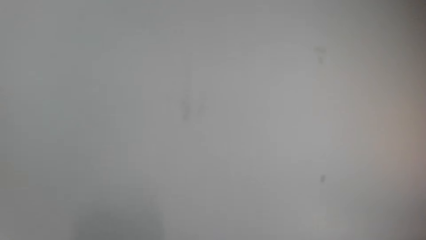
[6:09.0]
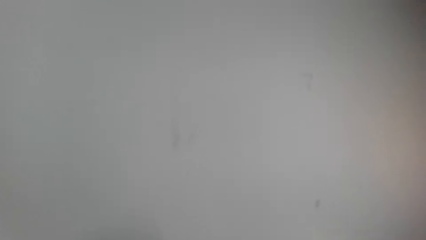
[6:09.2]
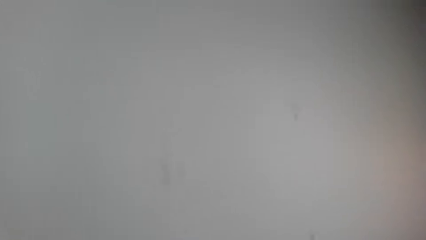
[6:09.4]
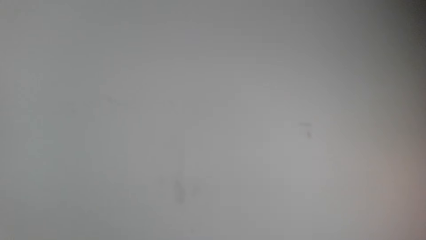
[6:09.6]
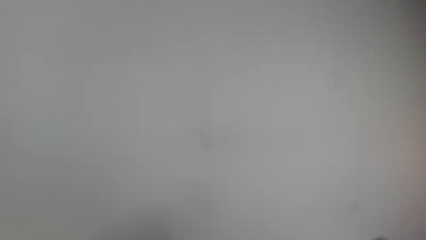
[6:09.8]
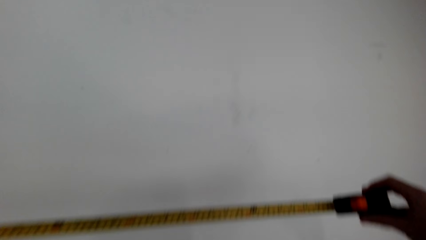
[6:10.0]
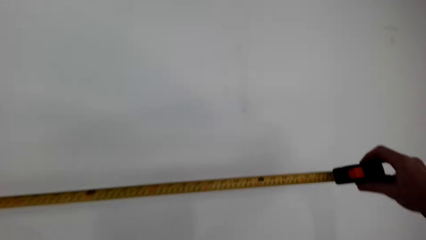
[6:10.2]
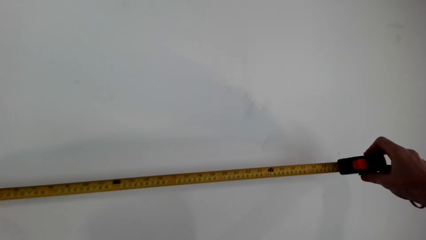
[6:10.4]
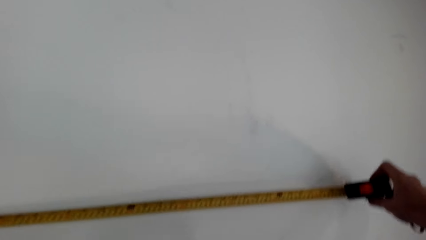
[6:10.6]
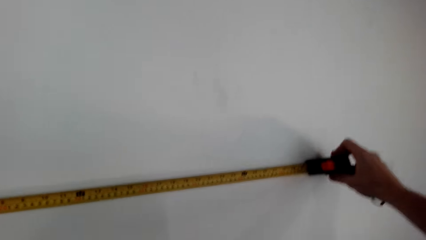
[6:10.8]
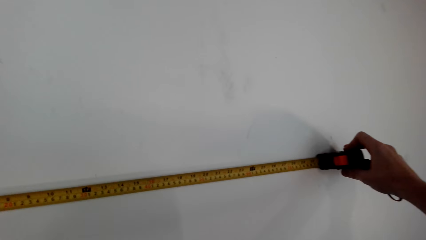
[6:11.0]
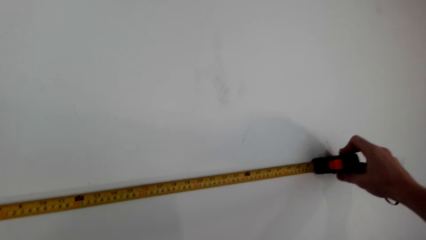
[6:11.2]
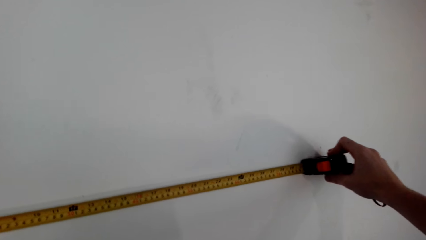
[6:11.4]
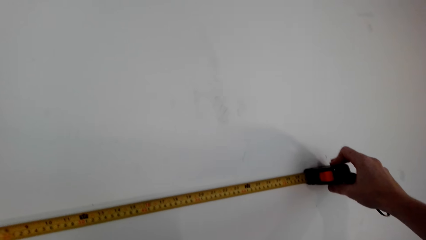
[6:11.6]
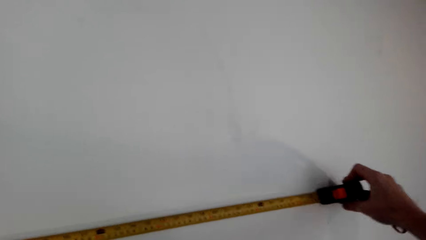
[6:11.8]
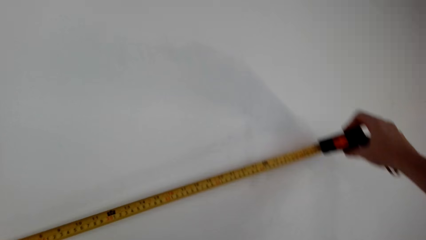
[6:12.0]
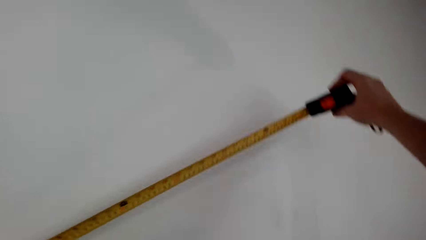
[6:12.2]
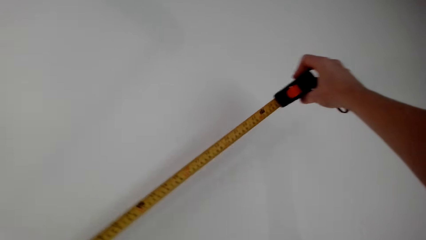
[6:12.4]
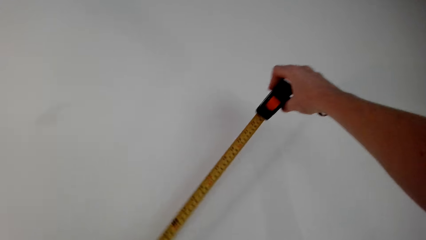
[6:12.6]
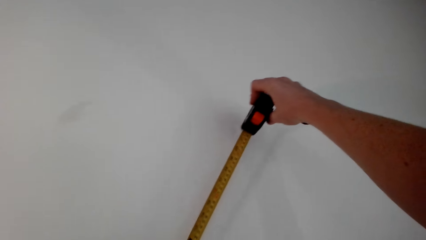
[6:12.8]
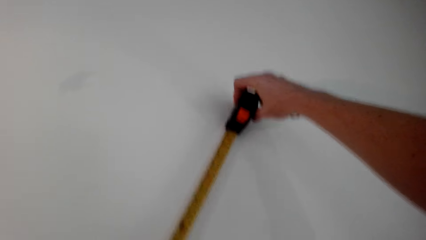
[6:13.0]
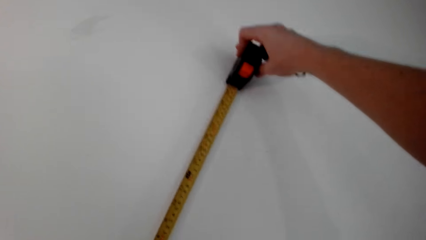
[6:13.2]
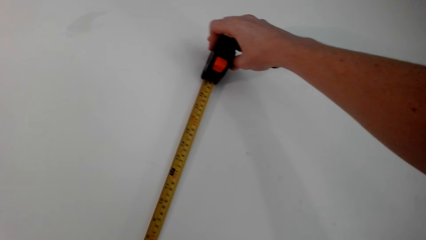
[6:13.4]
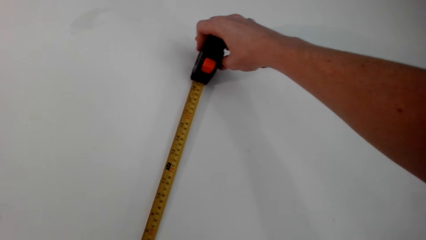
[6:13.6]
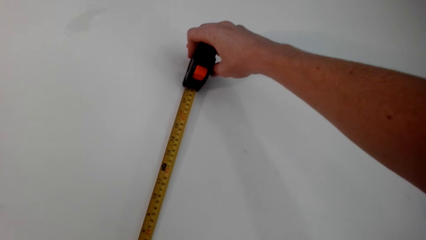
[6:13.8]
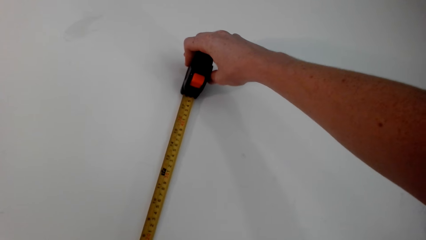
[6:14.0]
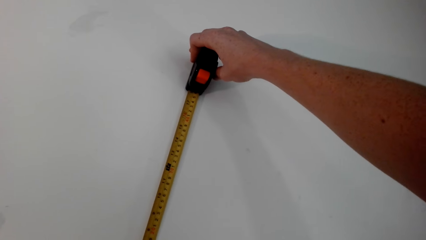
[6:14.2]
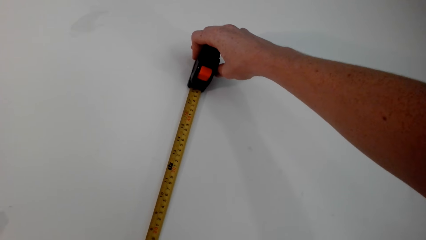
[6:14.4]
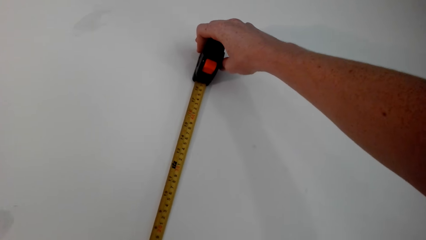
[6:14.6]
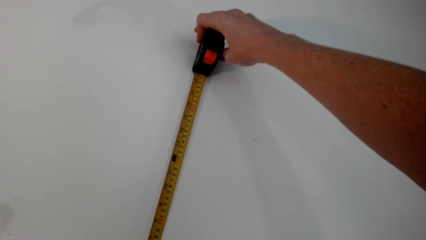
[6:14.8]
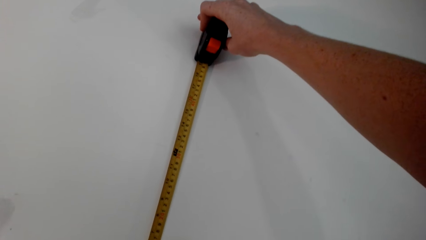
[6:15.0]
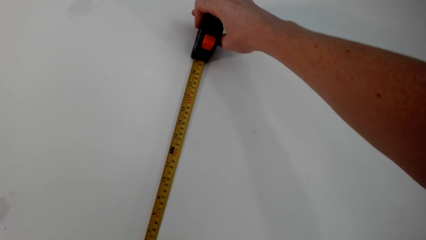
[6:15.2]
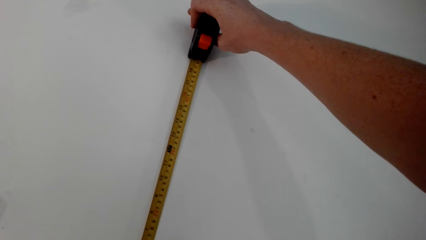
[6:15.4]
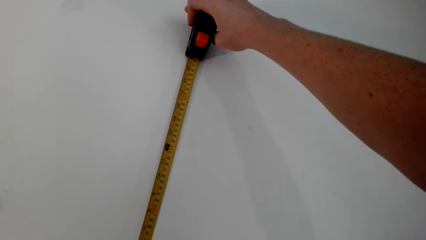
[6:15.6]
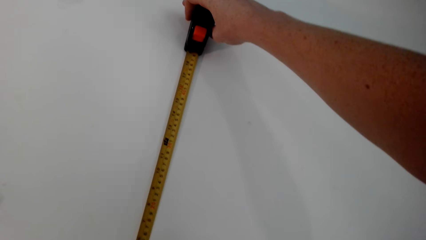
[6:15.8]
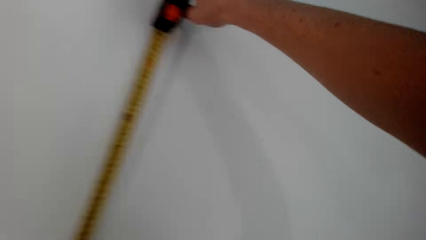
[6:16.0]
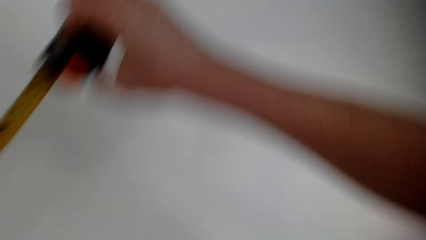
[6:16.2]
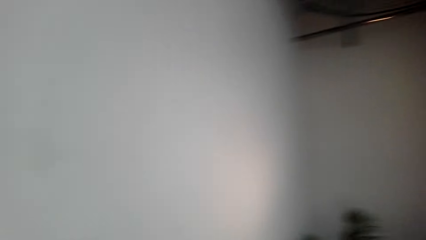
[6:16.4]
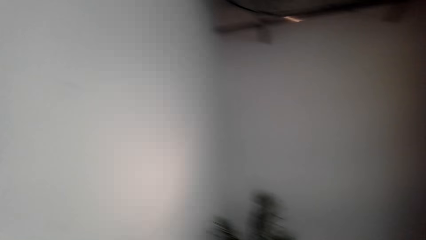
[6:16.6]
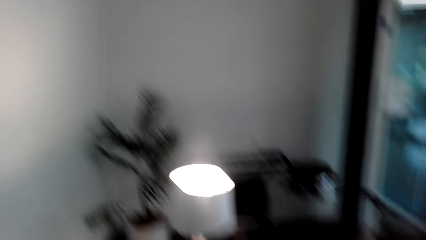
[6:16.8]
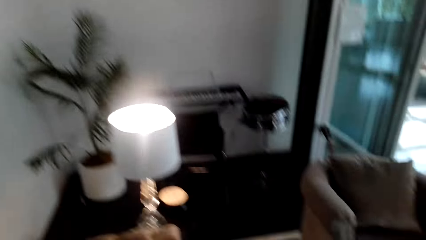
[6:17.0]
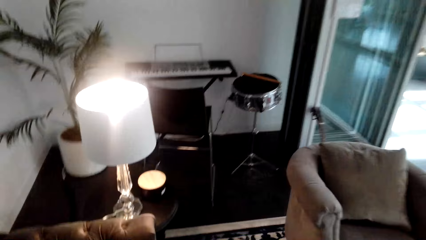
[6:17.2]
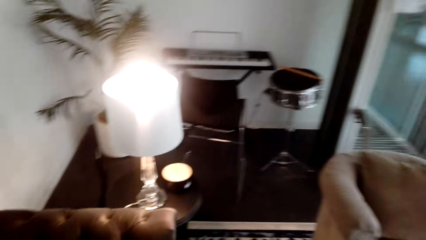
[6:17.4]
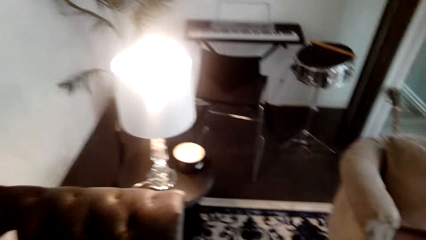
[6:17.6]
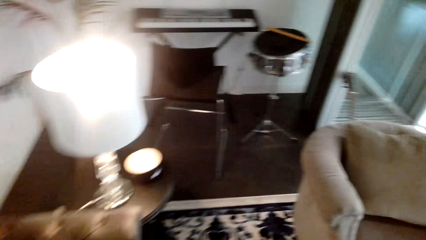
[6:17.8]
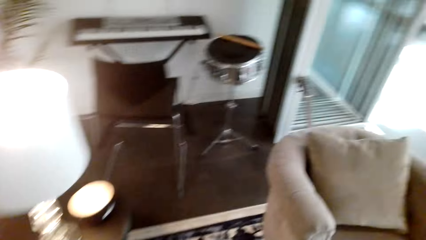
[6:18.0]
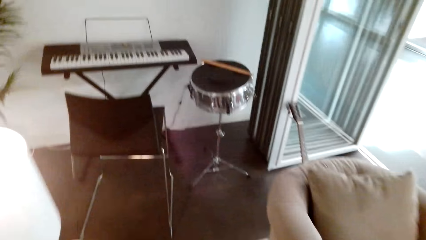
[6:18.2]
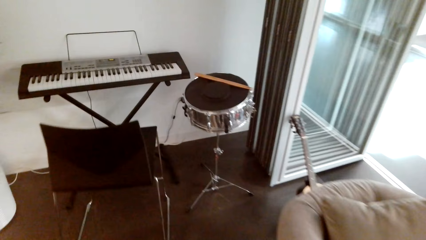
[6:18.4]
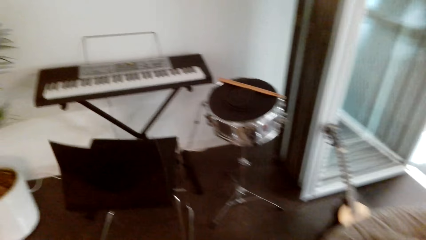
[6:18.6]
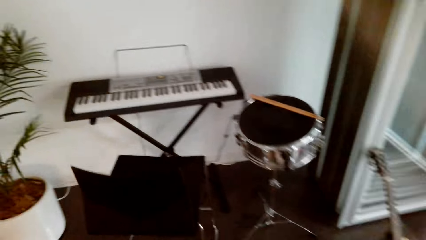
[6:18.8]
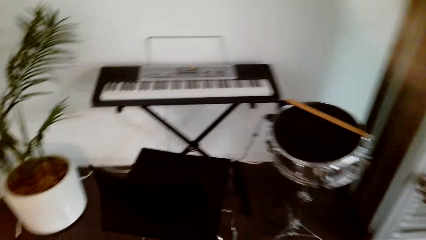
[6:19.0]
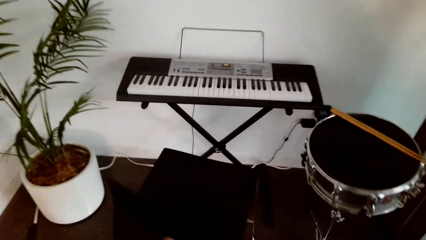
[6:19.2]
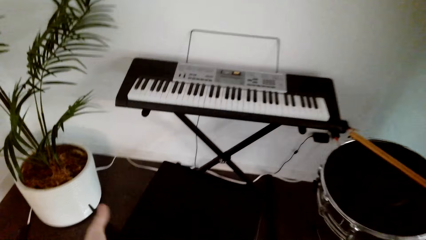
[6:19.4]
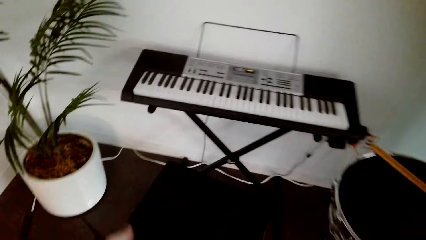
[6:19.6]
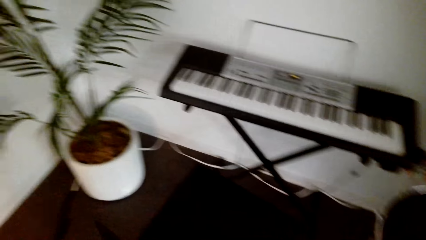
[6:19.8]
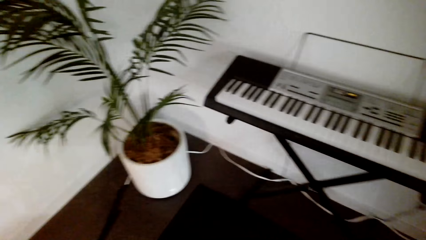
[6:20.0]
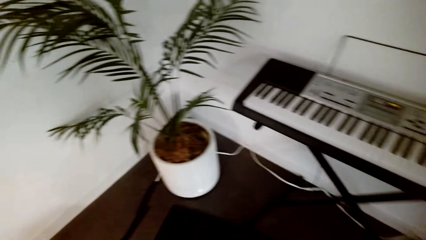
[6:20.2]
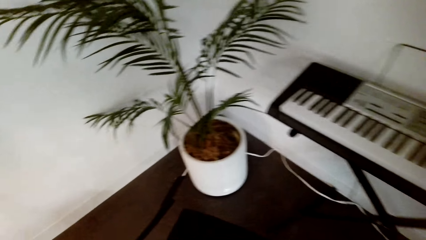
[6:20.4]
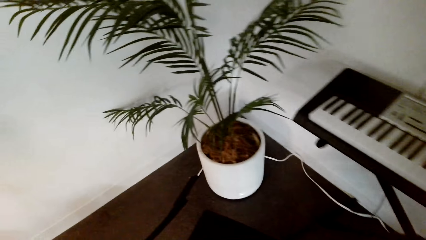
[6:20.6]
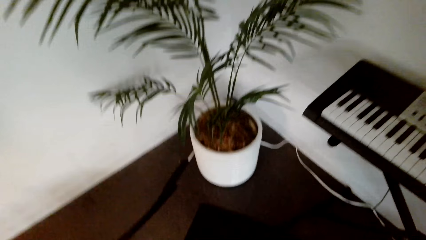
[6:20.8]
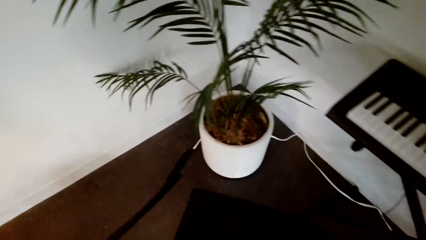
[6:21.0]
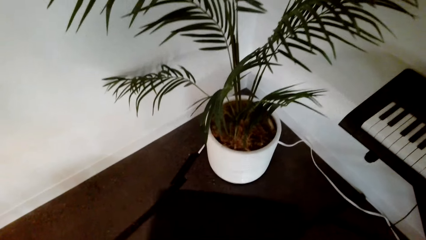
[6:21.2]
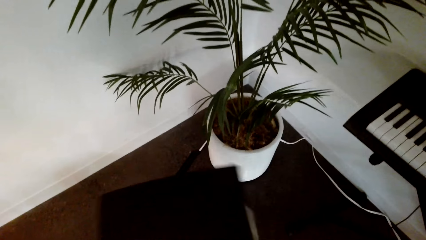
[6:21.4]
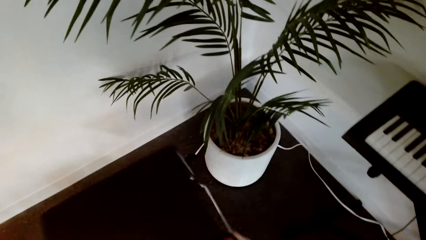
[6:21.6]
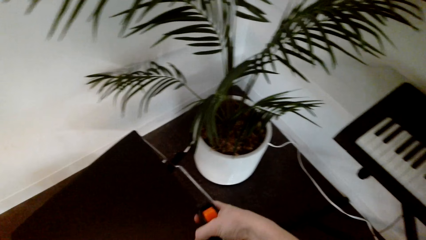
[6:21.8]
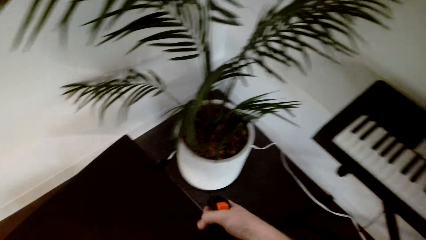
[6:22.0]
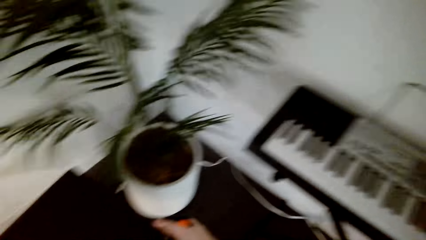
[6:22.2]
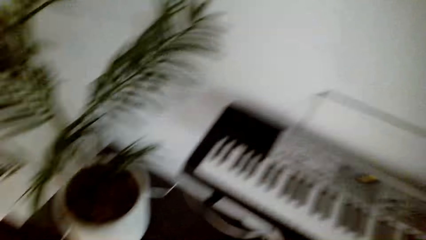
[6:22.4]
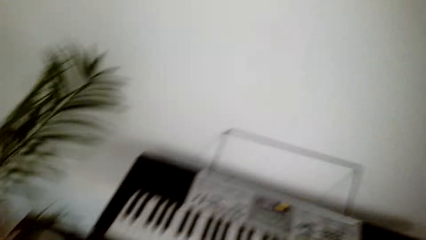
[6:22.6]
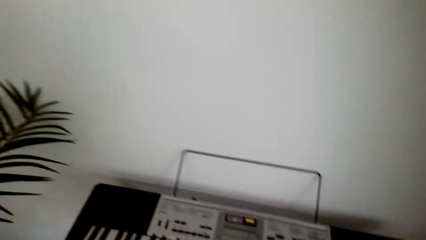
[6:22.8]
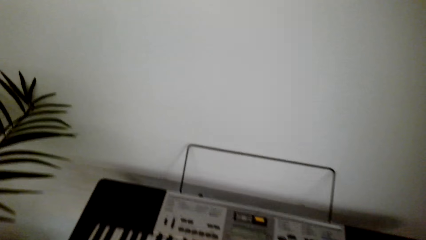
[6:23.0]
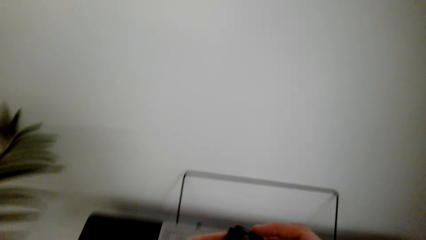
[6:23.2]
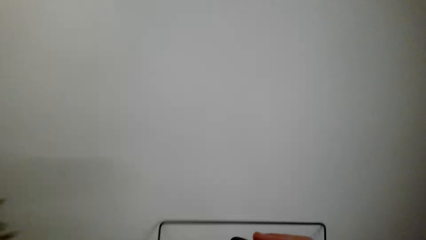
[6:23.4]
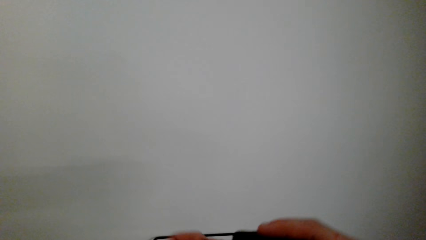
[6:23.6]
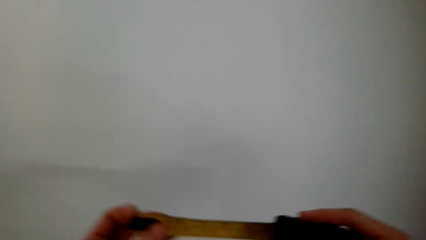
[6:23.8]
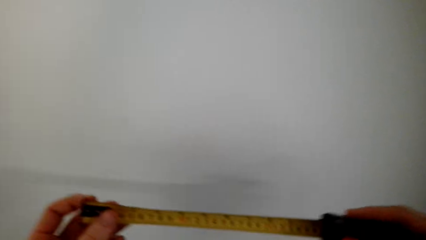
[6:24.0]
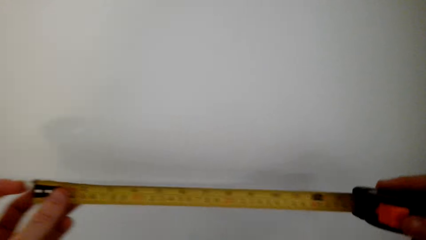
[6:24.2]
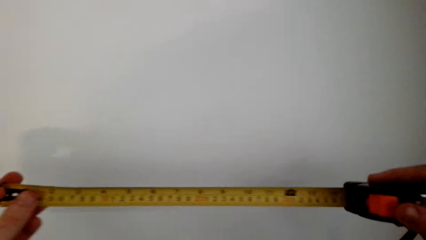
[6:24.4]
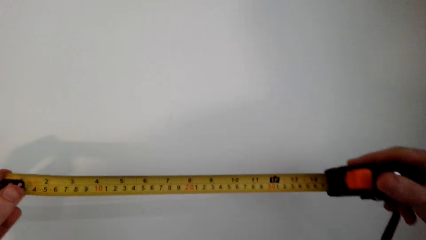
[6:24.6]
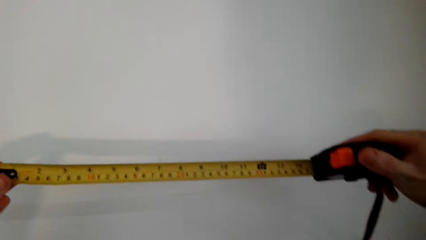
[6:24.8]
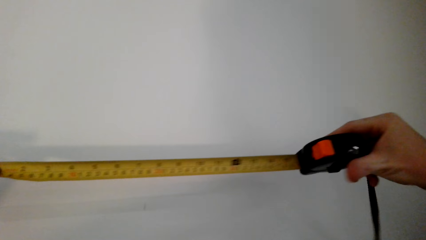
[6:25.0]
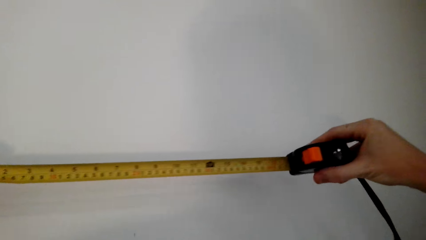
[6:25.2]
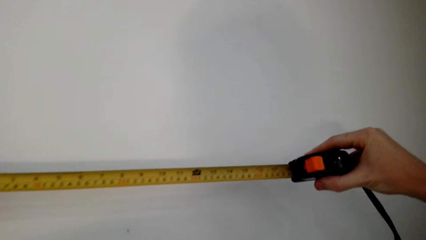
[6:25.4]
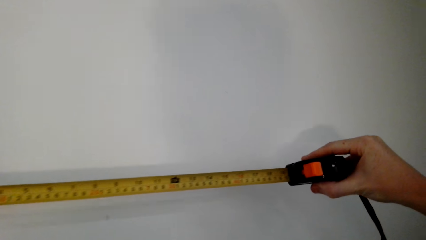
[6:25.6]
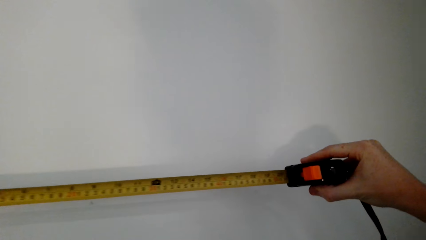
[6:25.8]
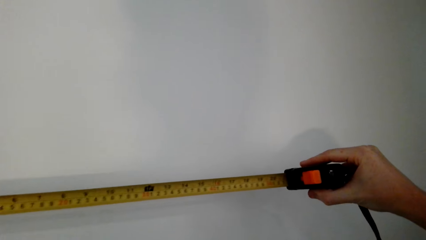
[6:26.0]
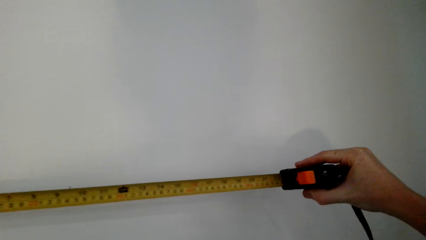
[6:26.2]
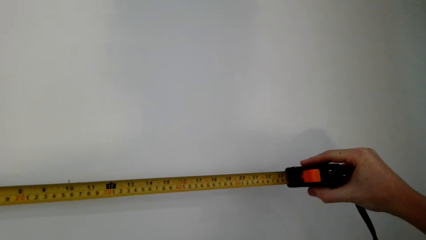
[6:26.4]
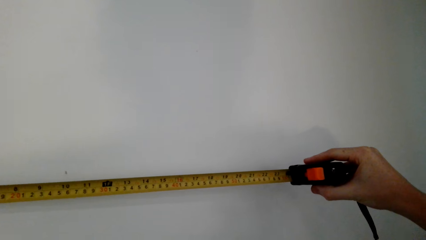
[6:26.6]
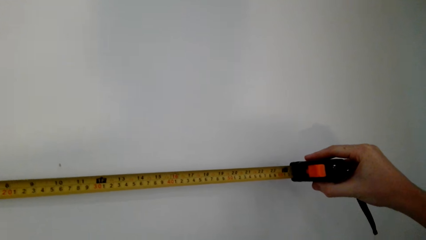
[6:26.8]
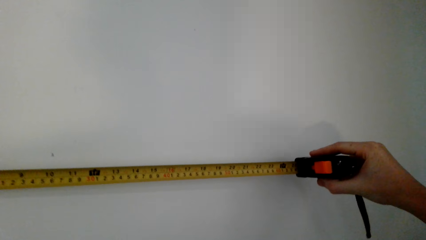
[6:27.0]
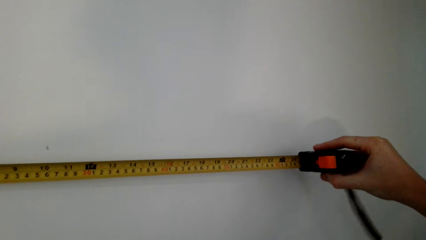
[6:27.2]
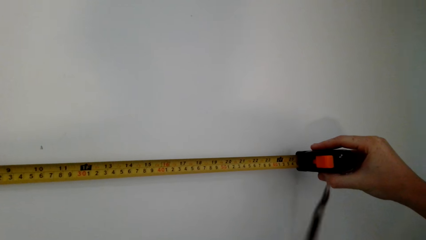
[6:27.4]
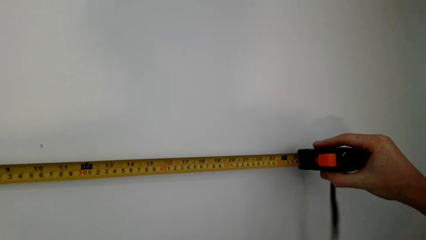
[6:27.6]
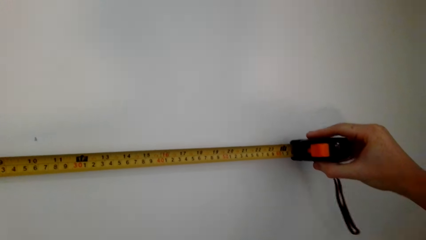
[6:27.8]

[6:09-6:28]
The camera wearer measures the wall with the tape measure. They walk around the room. They move the chair or piano seat. They measure the wall with the tape measure.
